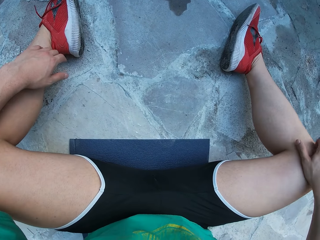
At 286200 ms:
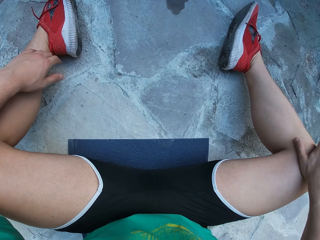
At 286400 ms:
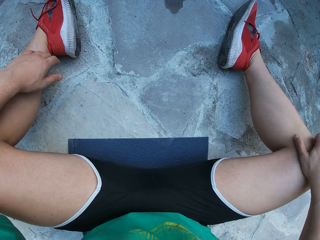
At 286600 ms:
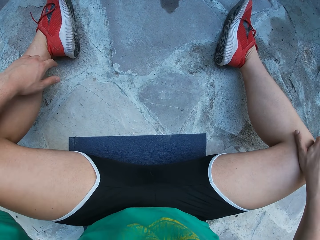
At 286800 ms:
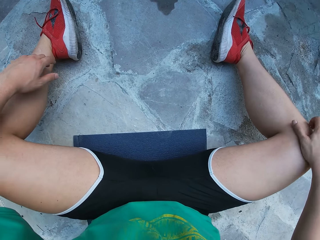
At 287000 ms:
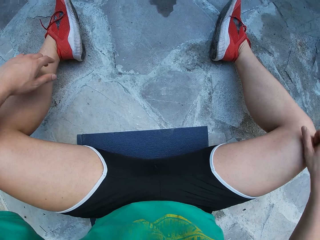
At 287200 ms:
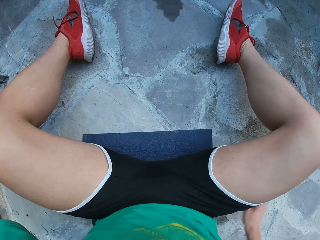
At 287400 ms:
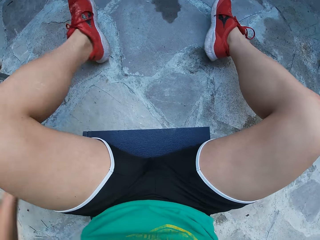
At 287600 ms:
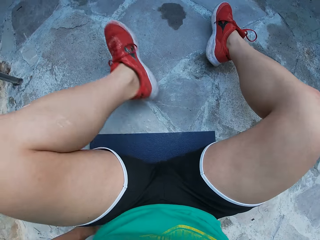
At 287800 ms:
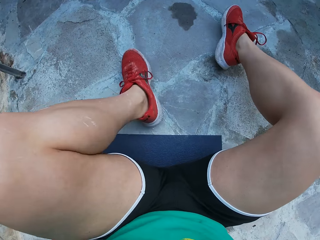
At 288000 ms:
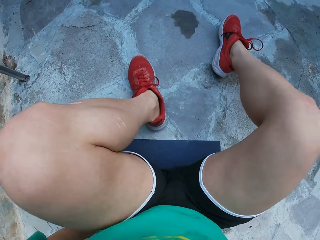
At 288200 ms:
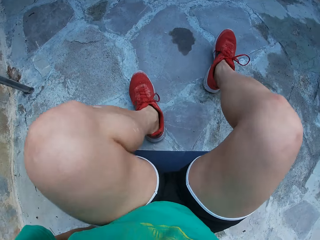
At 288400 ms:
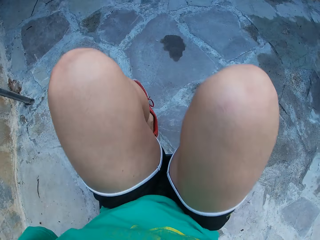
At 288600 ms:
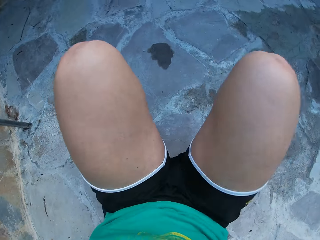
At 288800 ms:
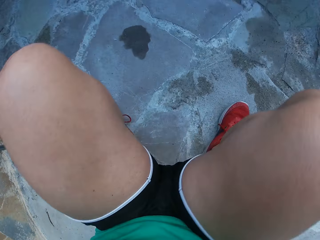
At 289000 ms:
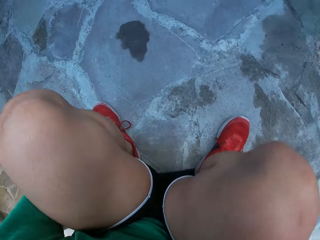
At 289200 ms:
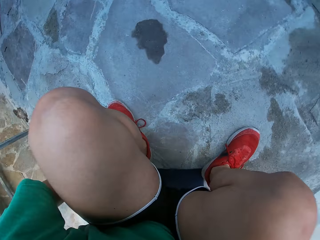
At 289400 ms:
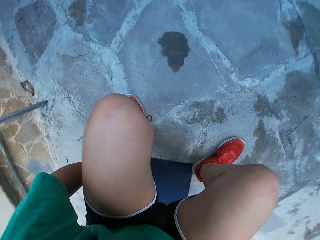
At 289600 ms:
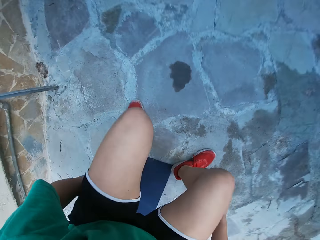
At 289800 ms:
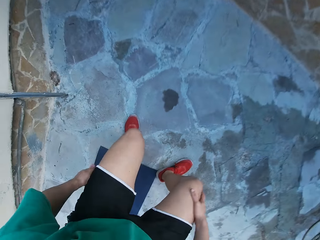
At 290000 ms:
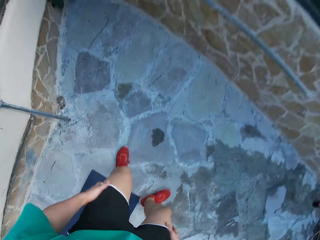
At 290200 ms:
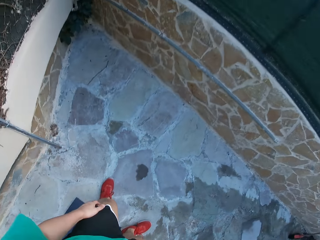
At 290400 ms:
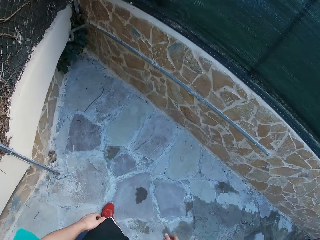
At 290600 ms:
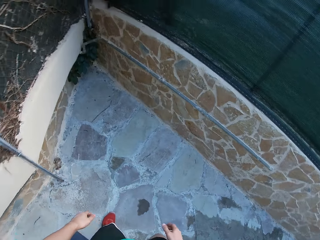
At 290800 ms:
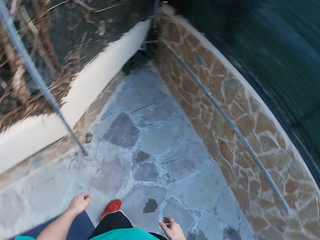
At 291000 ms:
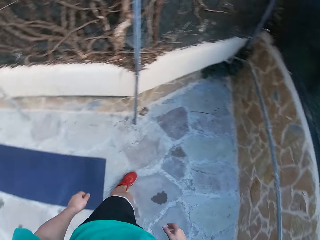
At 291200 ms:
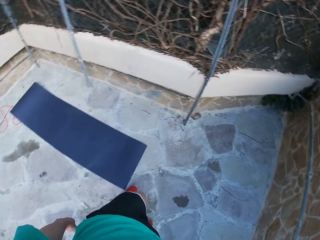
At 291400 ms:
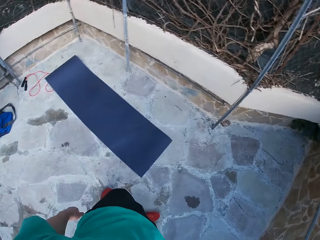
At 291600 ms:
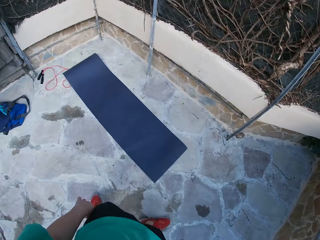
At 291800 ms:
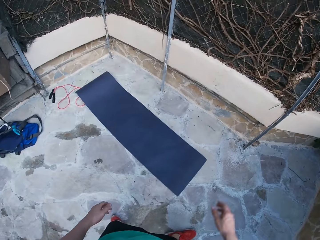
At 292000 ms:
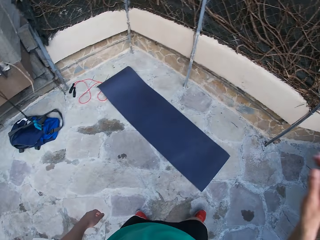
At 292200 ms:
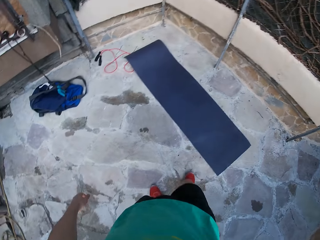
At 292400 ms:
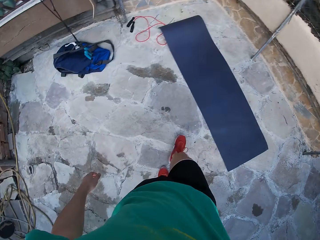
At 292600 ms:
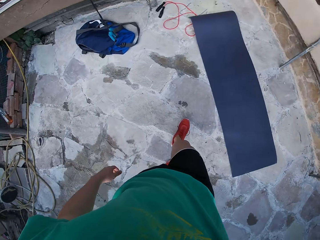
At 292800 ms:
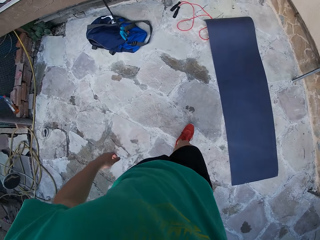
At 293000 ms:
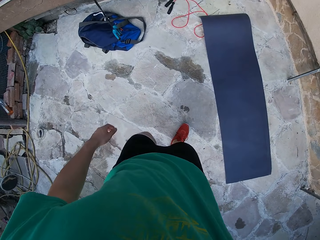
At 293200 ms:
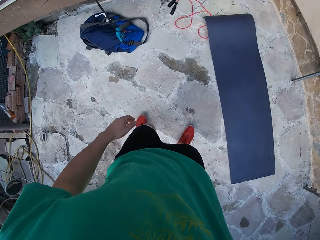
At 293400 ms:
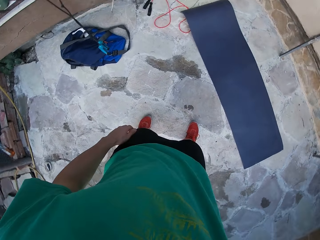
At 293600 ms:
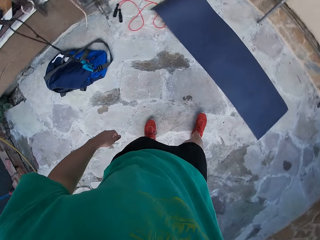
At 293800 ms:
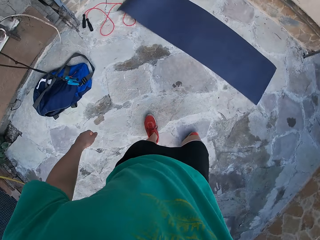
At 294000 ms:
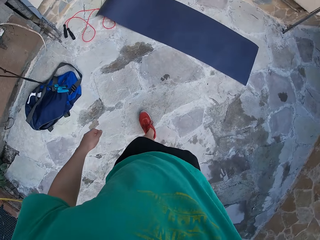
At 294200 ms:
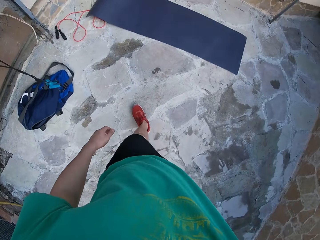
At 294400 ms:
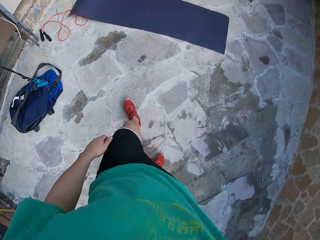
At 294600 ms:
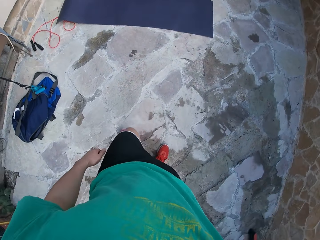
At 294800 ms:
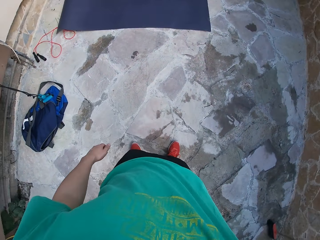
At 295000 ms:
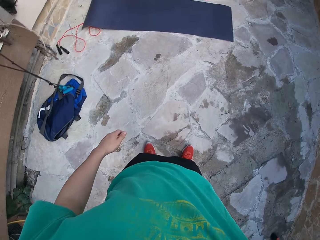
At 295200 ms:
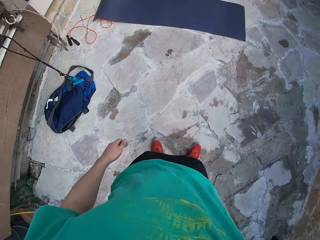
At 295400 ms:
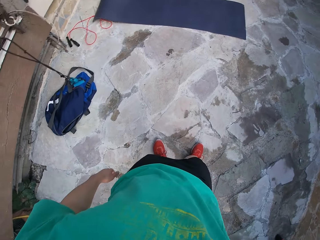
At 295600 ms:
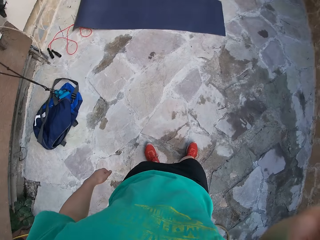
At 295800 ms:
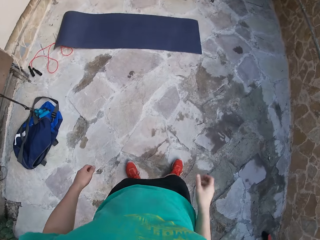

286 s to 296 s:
The camera wearer scratches his right knee. He stands from the exercise mat. He adjusts his camera. He walks around the gym back and forth.

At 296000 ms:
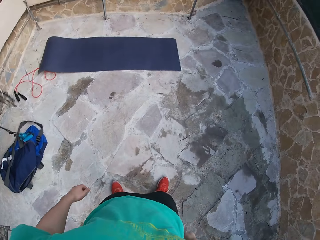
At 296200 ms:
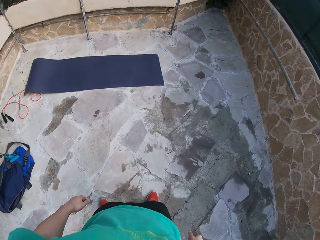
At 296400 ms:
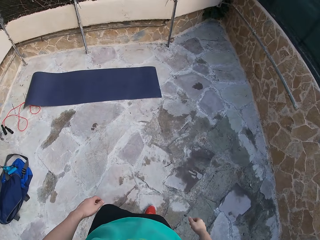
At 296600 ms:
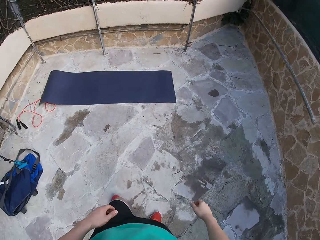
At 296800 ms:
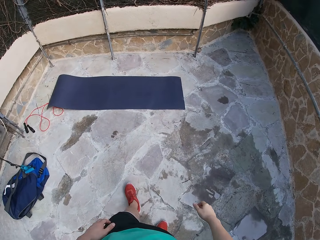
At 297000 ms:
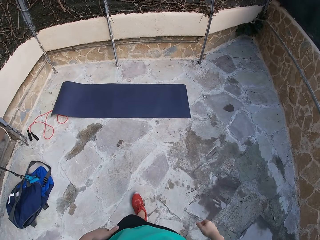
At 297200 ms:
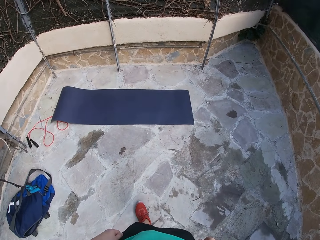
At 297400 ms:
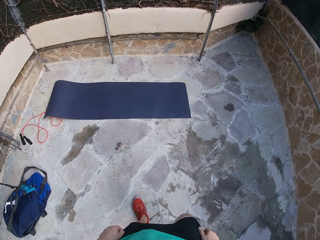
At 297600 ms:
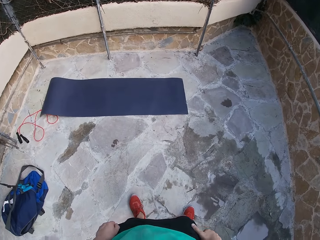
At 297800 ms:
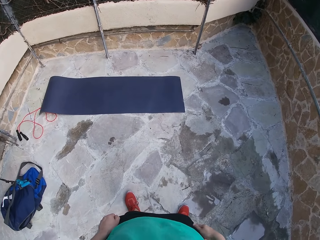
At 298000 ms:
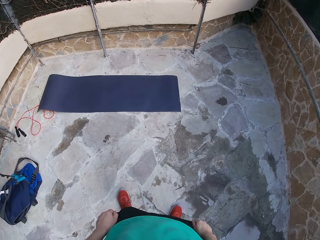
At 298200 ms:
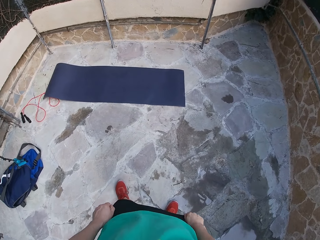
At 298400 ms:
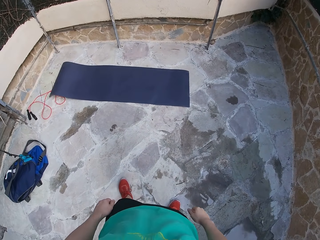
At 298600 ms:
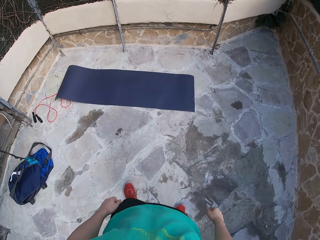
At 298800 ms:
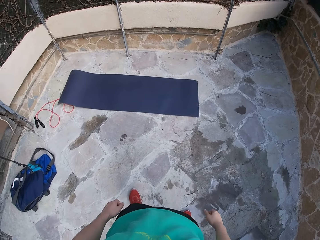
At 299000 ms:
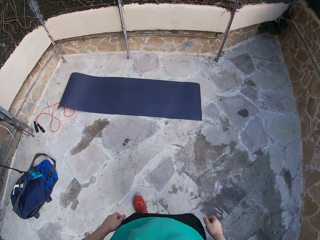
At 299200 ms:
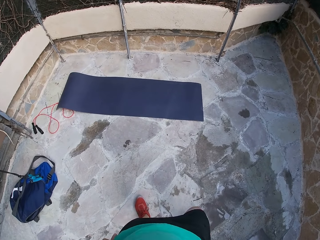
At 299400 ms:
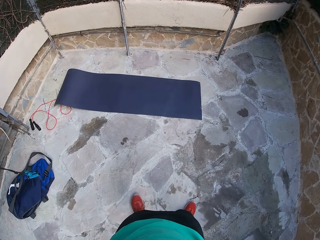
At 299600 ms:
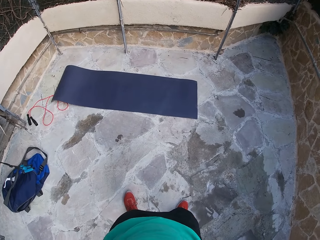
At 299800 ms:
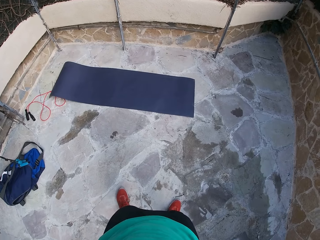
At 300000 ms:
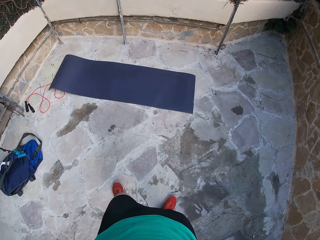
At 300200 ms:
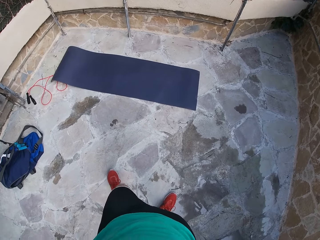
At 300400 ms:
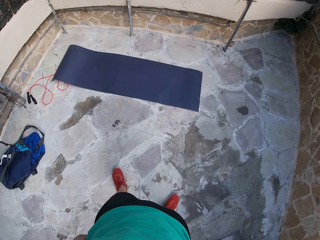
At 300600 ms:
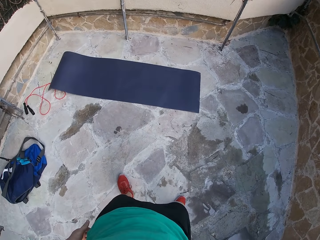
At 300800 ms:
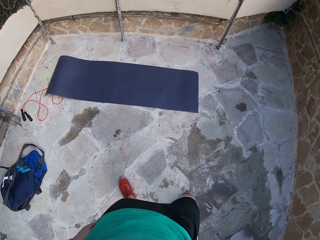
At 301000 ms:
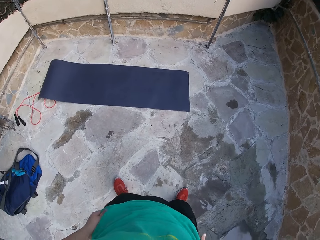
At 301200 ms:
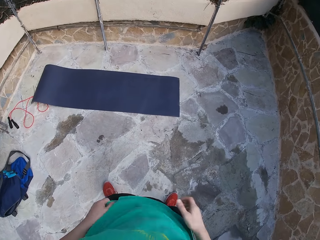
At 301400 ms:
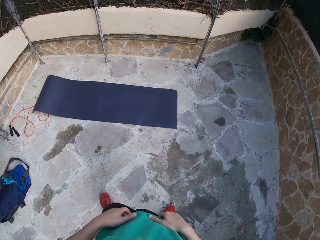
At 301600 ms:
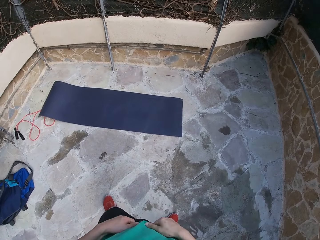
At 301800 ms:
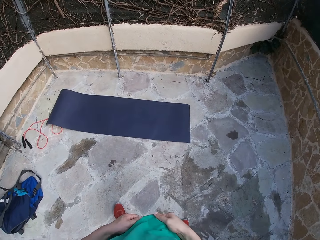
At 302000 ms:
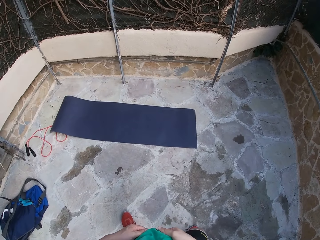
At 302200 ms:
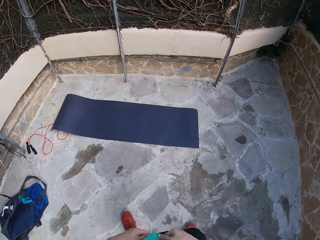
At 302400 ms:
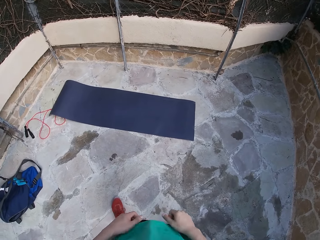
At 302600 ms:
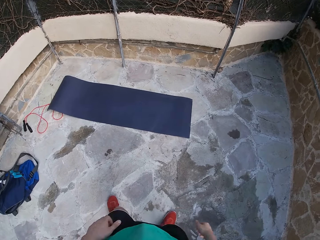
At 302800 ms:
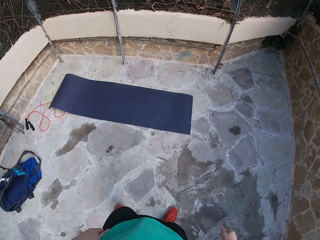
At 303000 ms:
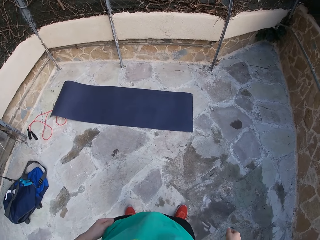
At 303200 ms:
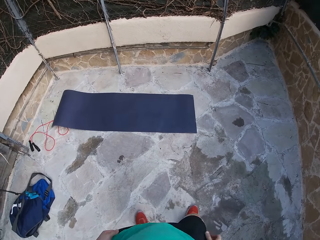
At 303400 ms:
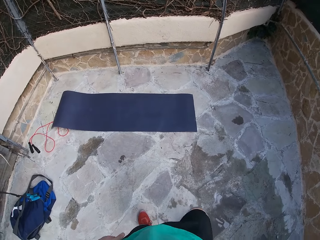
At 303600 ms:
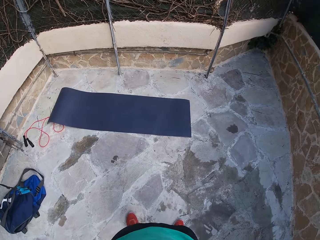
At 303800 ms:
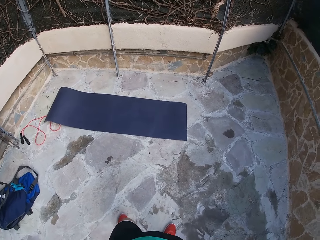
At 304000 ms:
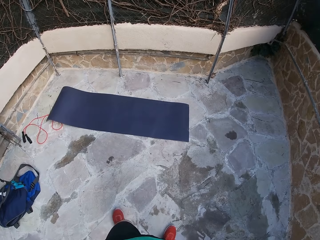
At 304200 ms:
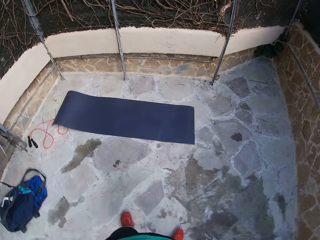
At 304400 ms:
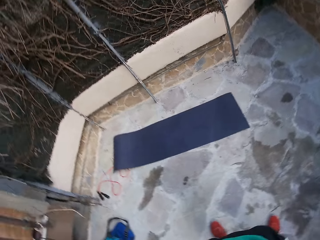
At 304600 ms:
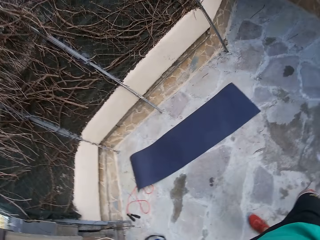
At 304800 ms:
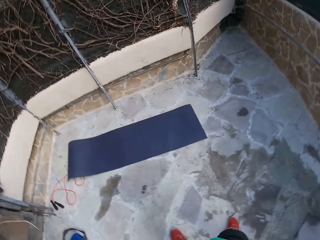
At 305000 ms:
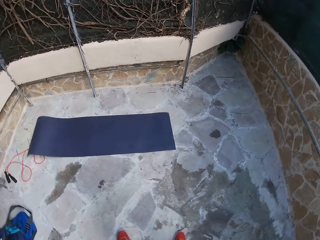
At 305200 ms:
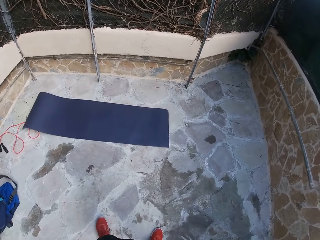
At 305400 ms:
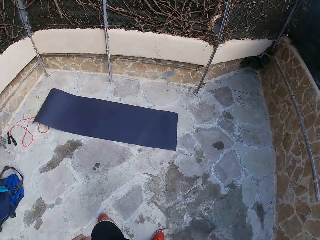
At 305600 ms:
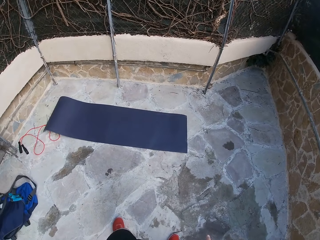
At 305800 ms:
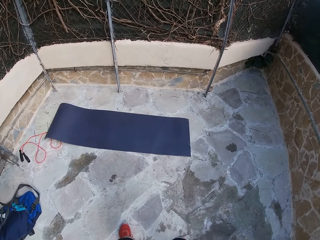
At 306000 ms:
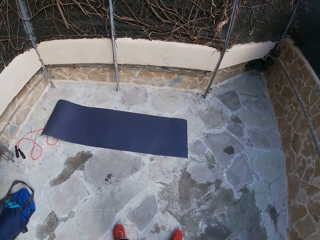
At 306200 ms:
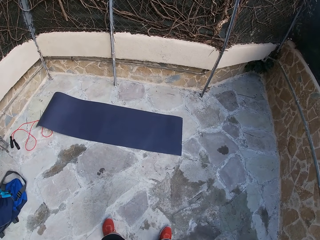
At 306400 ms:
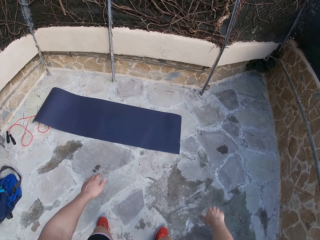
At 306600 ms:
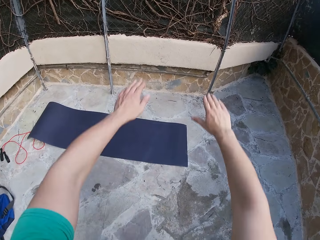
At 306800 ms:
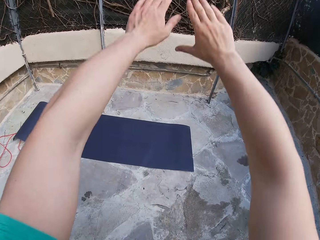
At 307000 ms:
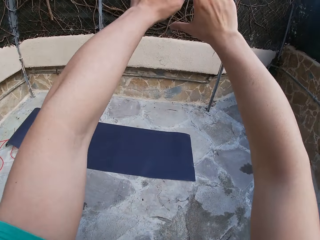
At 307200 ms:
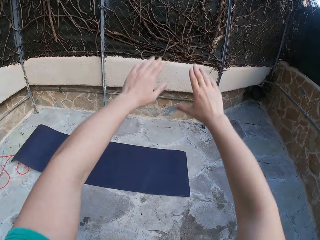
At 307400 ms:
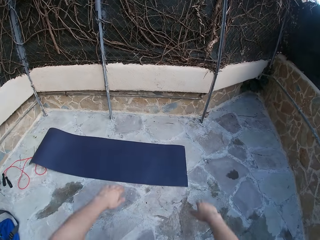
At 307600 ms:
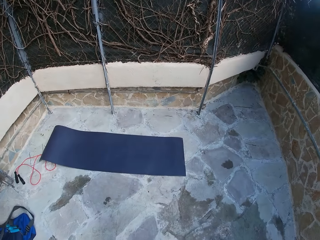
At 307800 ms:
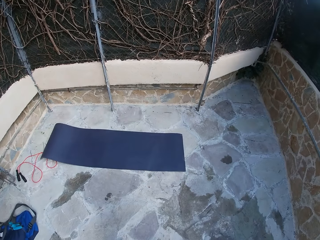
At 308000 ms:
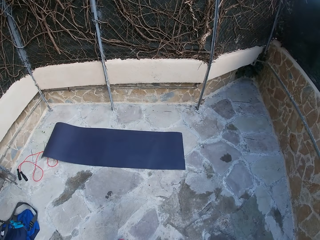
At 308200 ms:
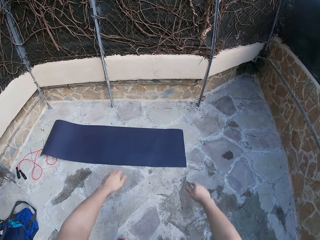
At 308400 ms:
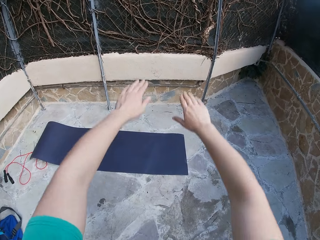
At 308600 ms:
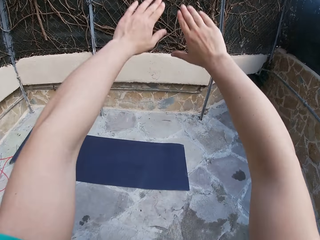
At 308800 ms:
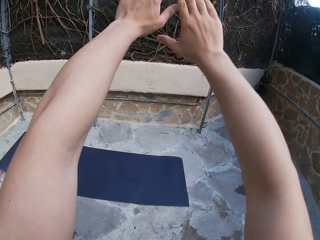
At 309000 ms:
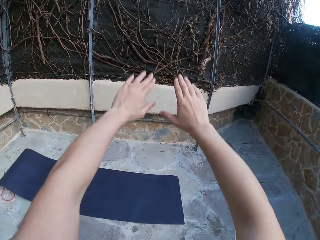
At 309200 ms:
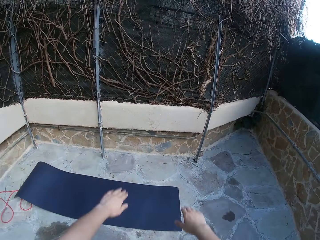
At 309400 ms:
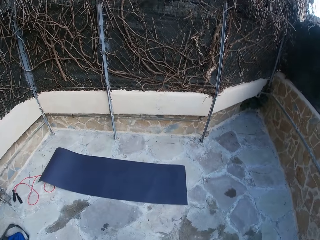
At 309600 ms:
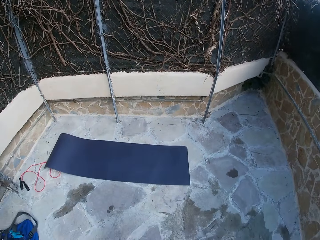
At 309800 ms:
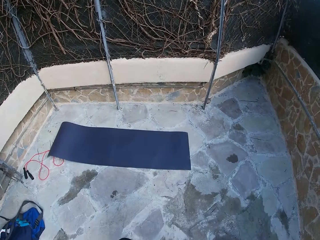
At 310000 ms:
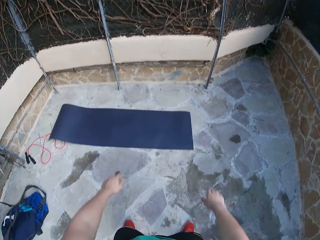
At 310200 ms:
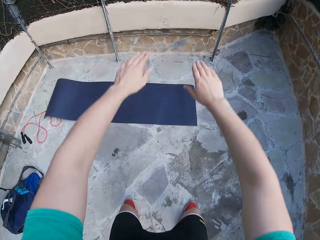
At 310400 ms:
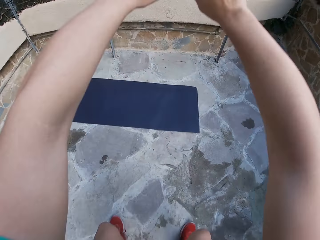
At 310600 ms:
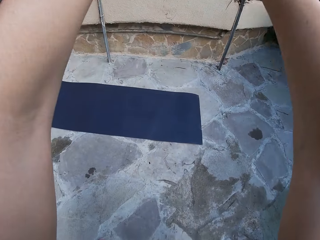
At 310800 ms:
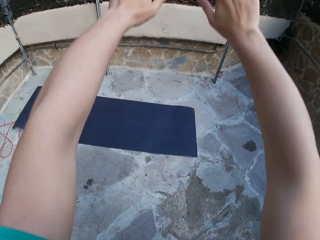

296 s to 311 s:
The camera wearer stands for a while. He touches his shirt. He parts his legs slightly. He does squats. He raises his hands and lowers the hands.
